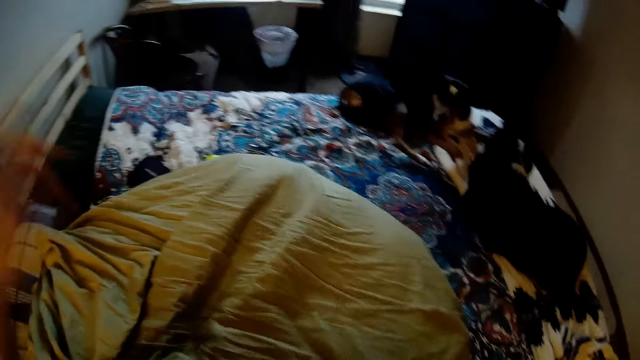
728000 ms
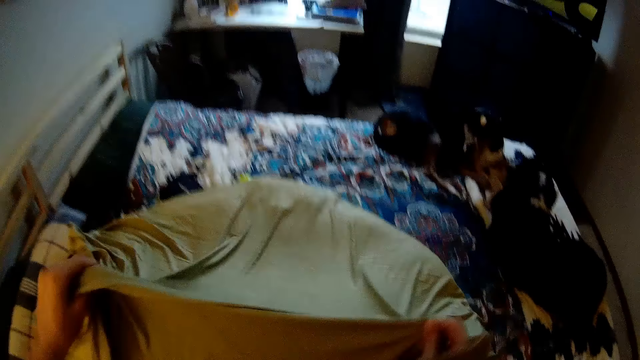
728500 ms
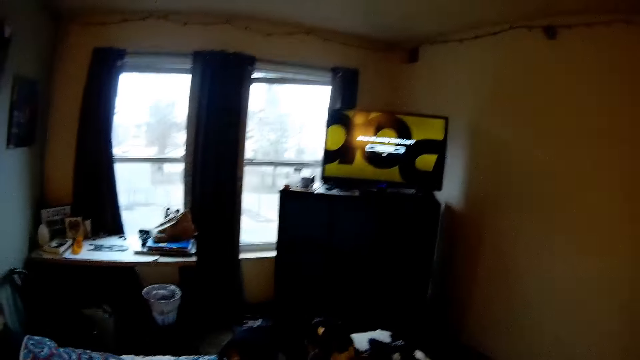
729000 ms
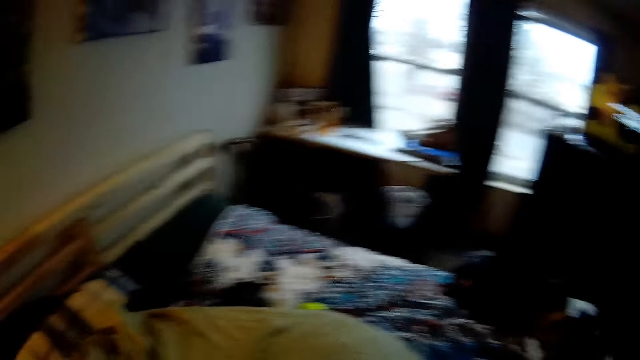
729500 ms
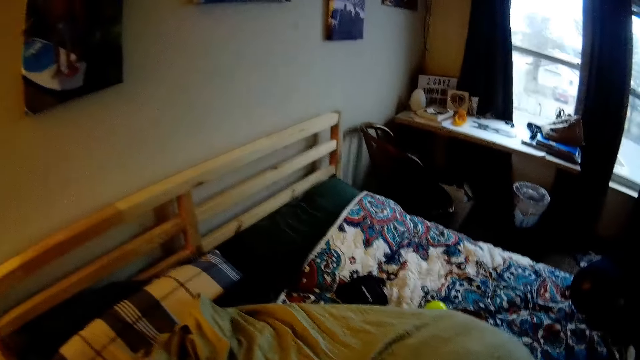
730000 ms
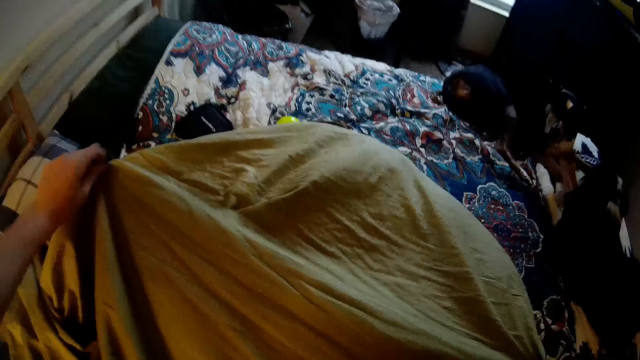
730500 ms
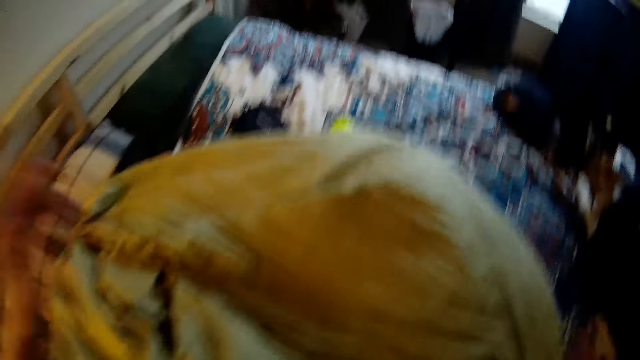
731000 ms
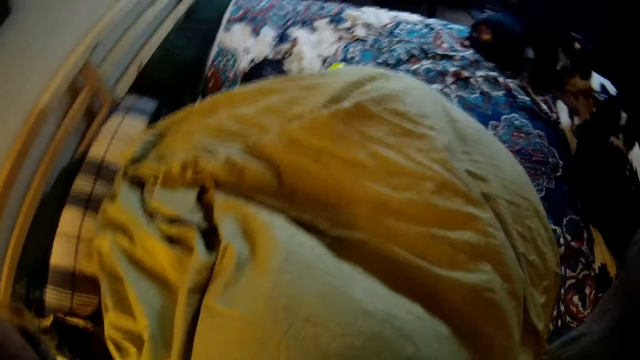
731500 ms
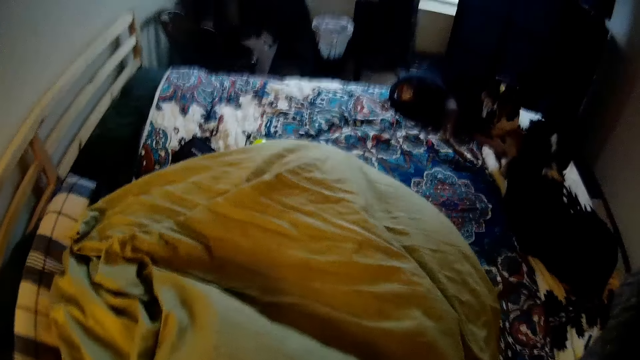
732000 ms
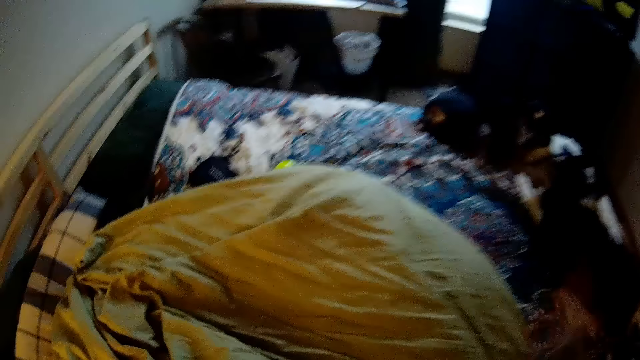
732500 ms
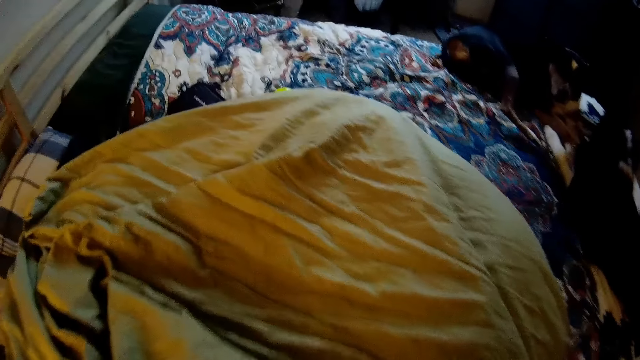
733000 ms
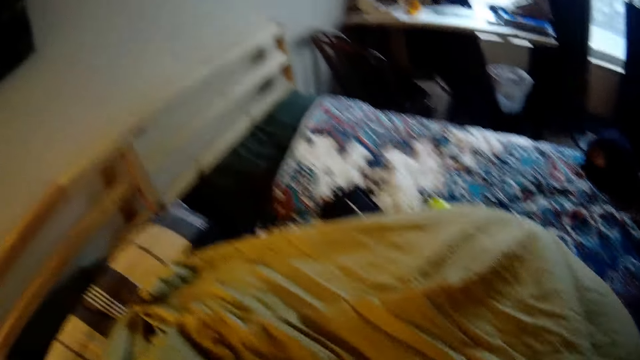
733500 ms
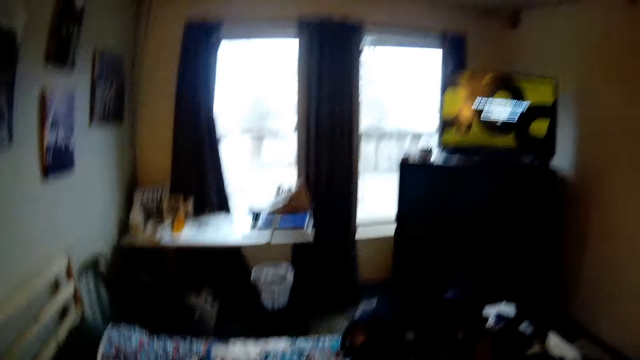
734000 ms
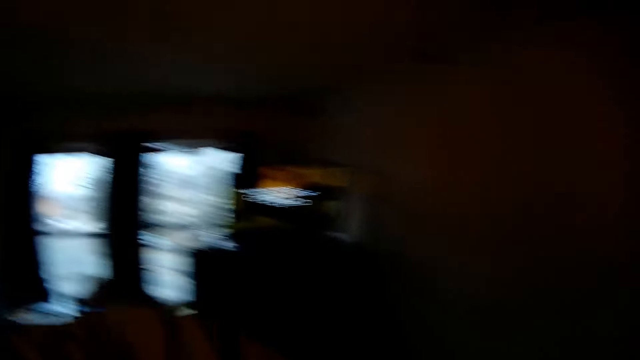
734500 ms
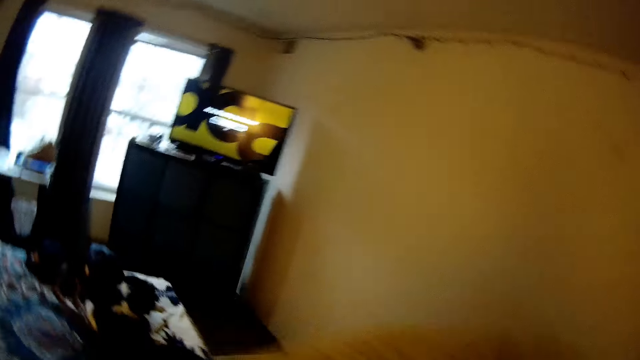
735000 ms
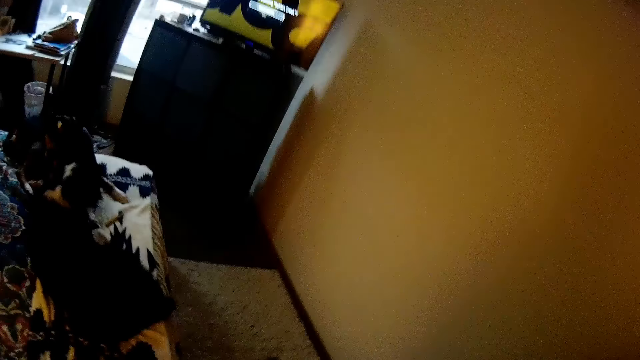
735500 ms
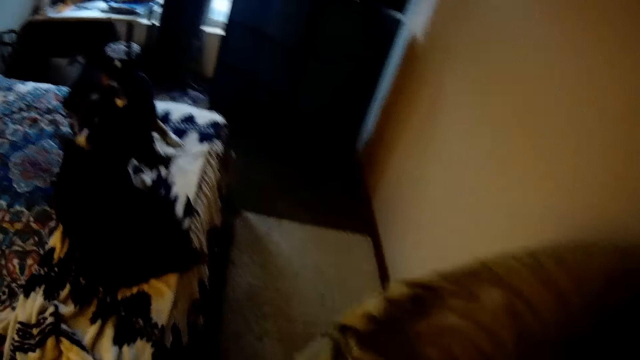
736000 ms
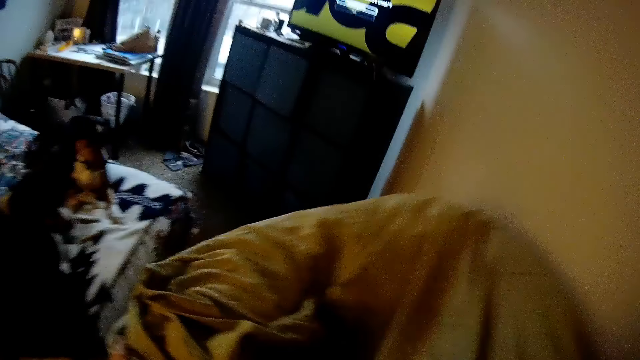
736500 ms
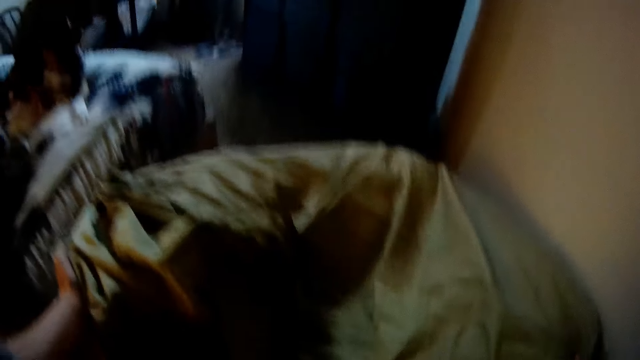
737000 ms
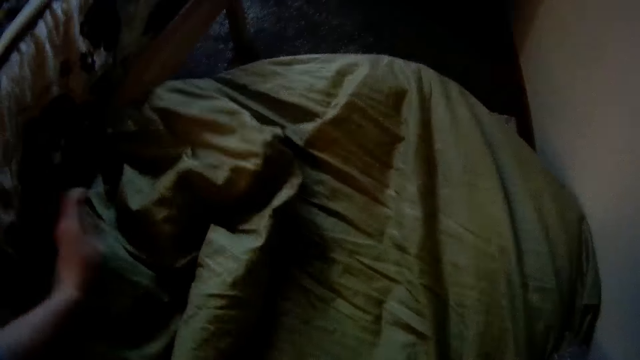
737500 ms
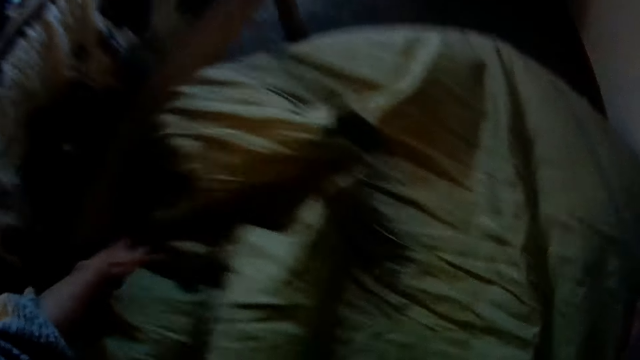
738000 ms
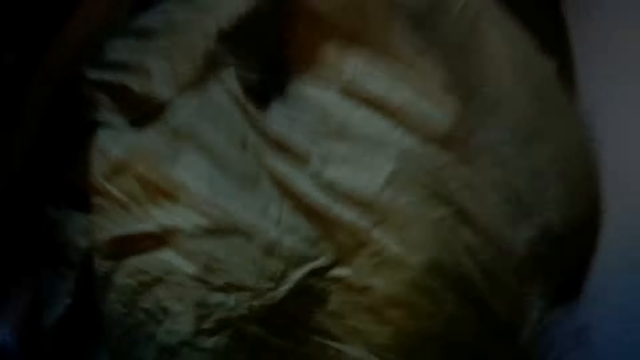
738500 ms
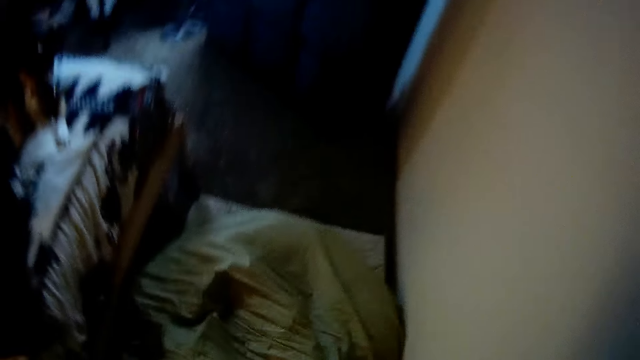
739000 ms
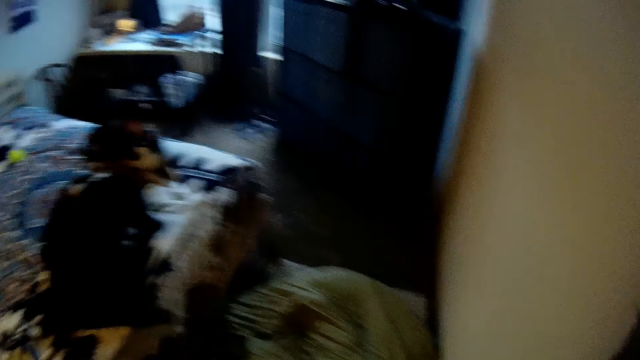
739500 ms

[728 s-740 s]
The camera wearer straightens the pillowcase. They carry the floor pillow from the bed. They walk across the room. They drop the floor pillow on the floor. They adjust the floor pillow.
